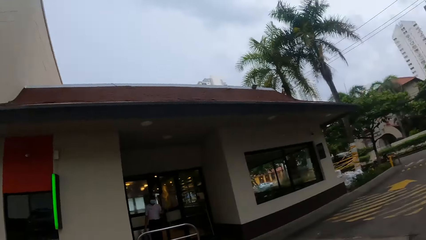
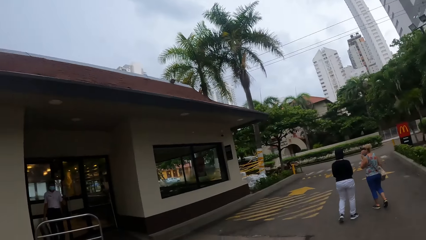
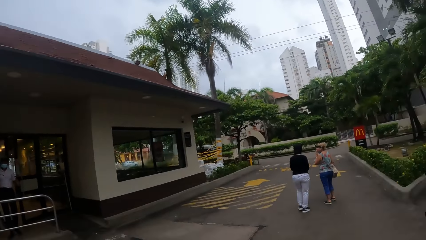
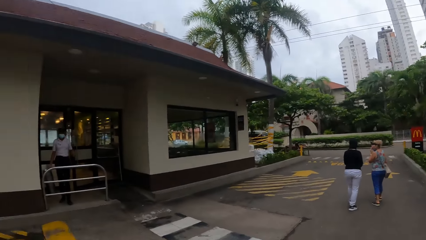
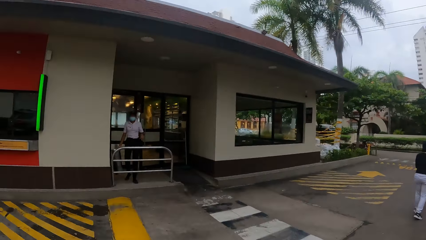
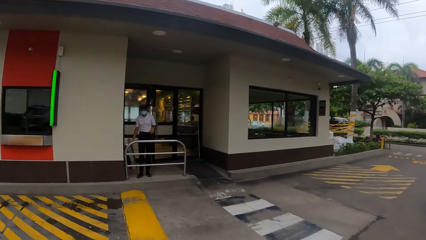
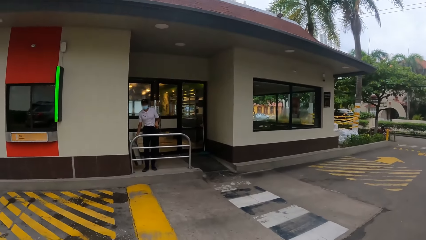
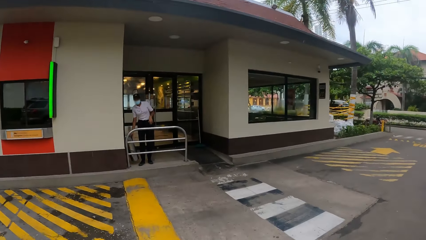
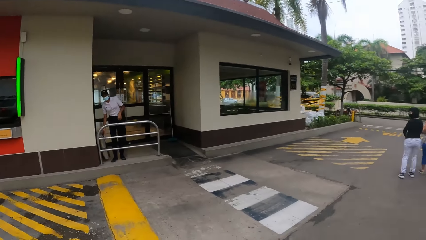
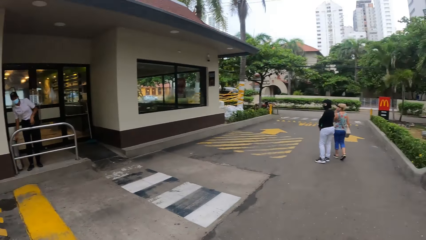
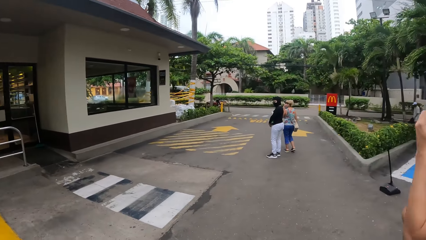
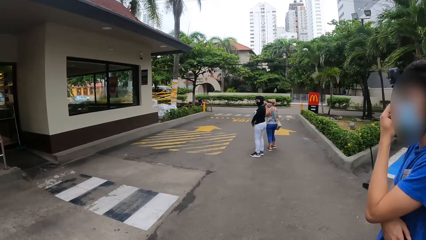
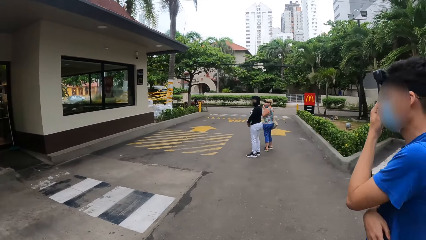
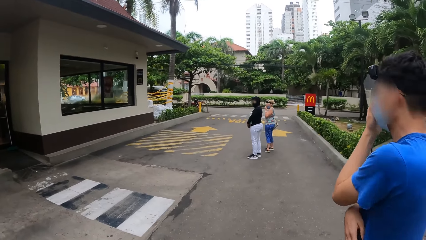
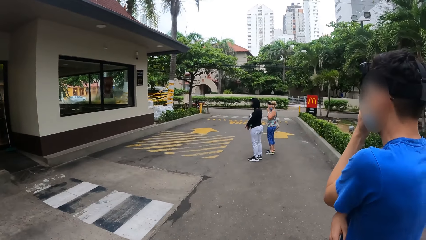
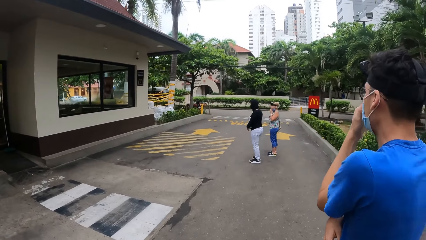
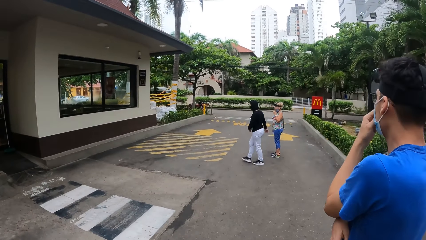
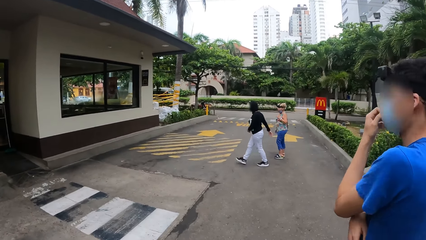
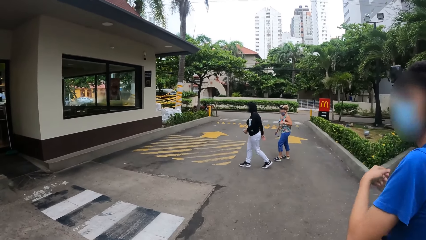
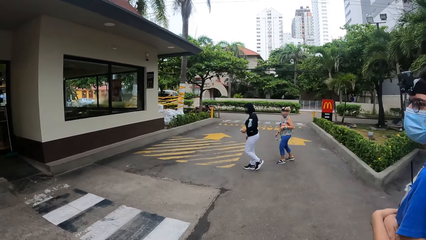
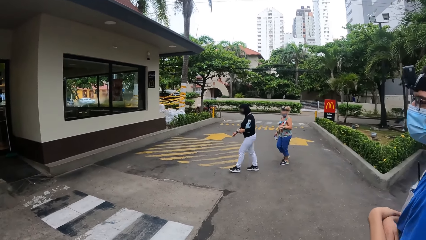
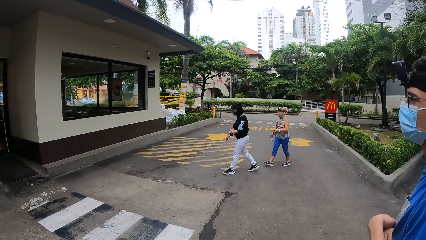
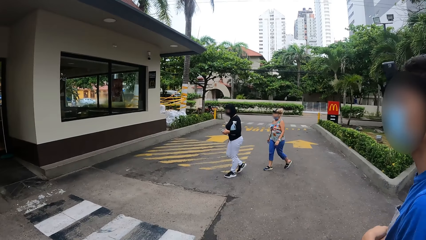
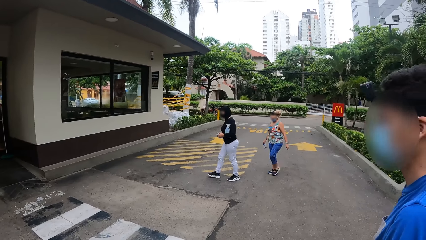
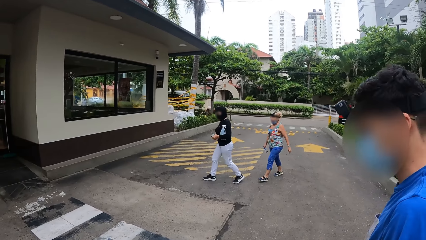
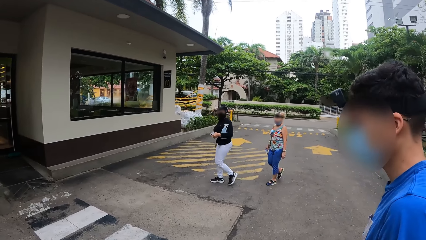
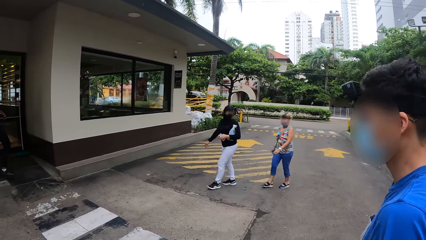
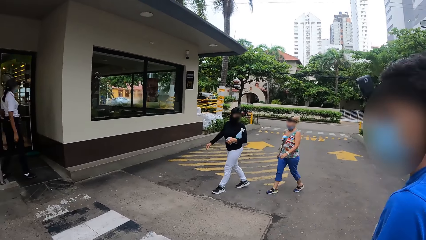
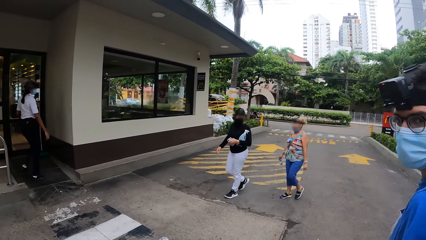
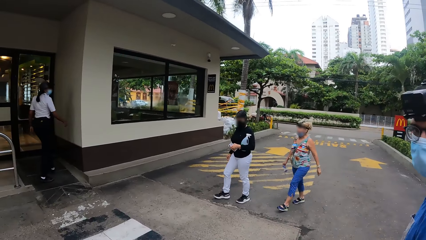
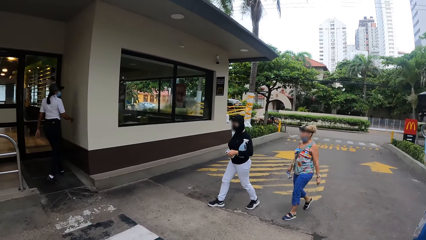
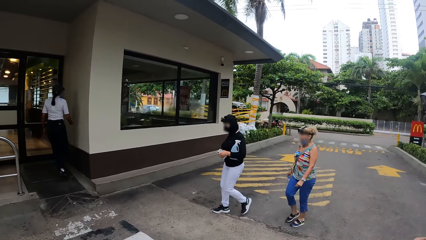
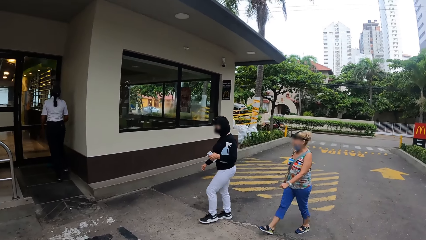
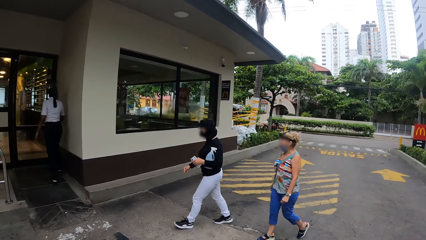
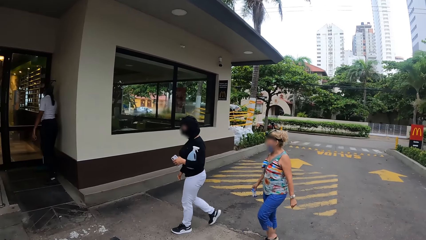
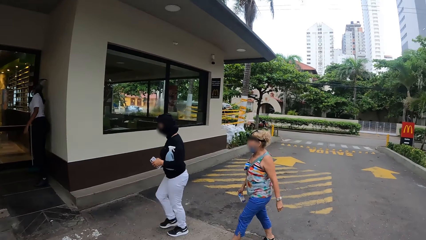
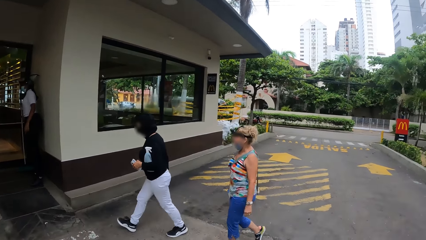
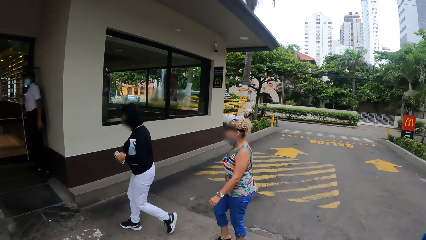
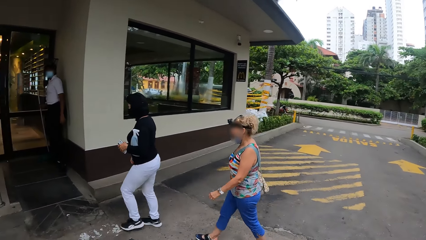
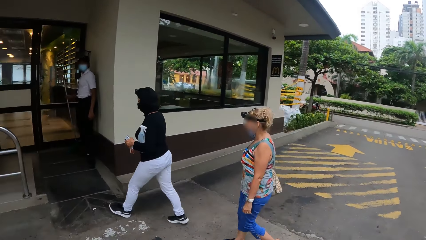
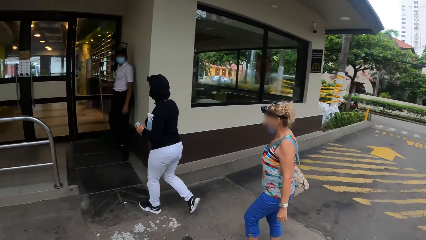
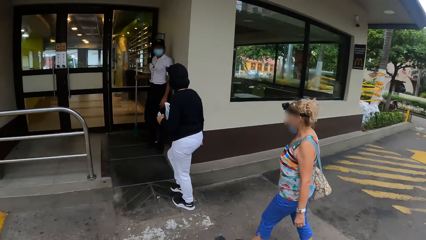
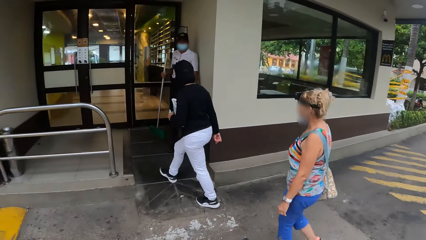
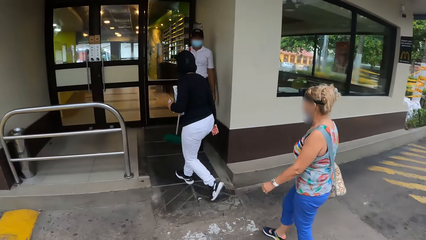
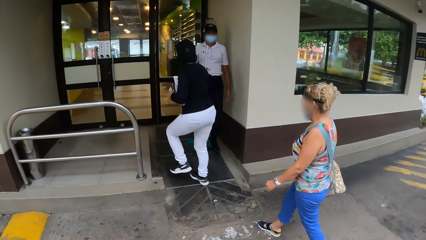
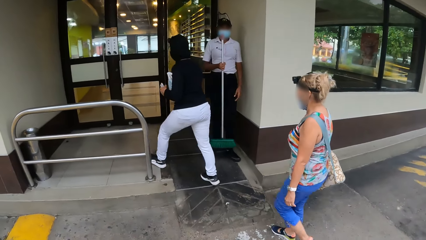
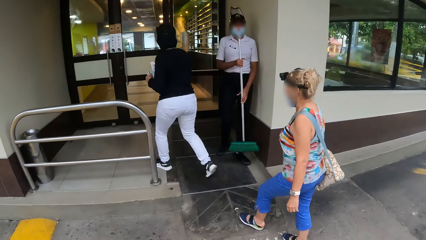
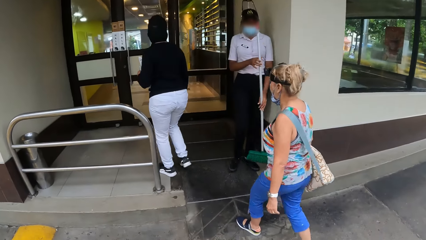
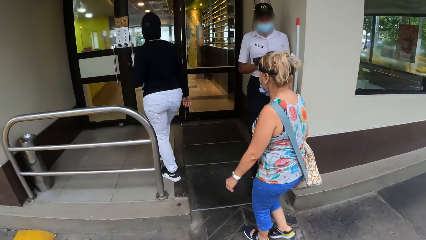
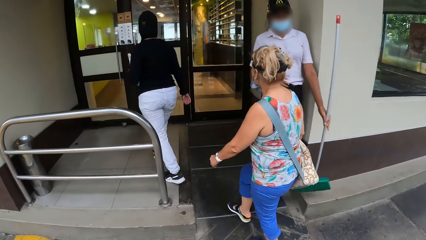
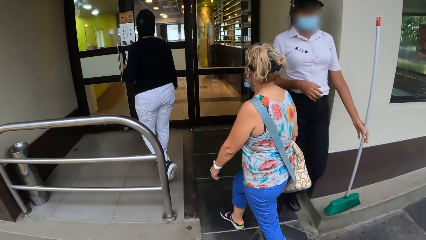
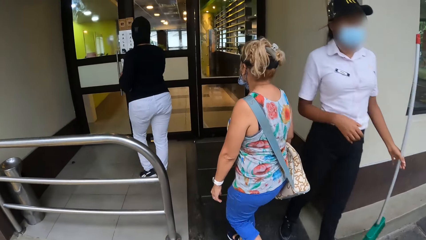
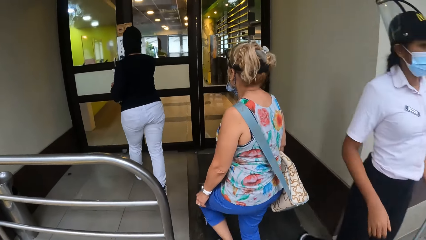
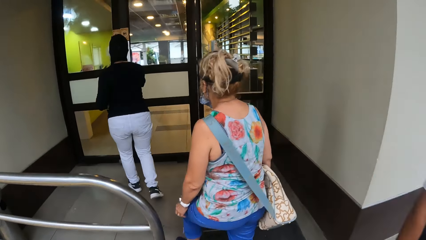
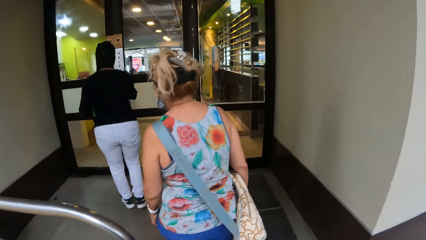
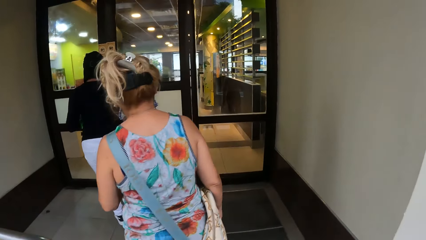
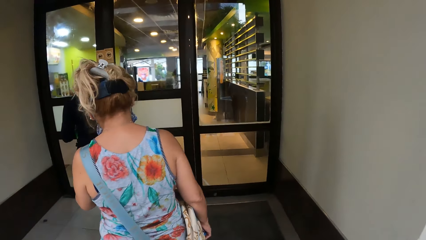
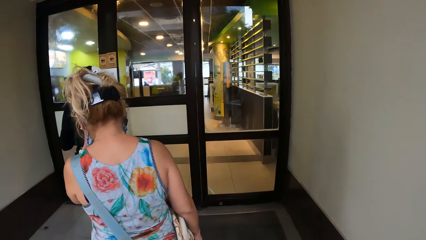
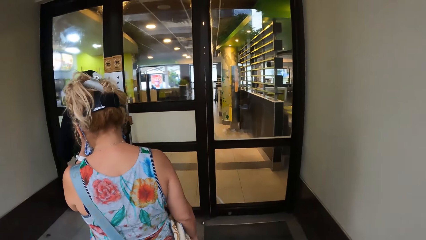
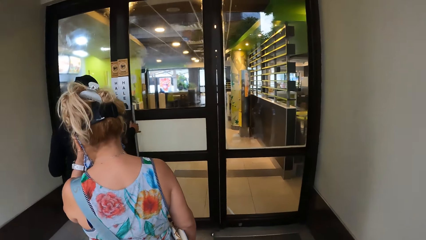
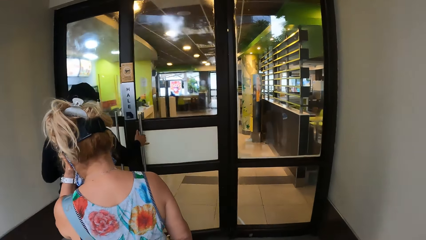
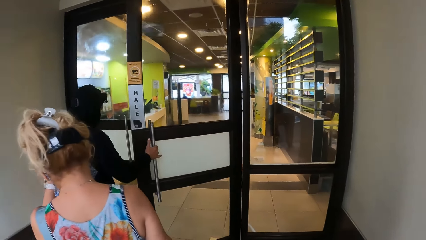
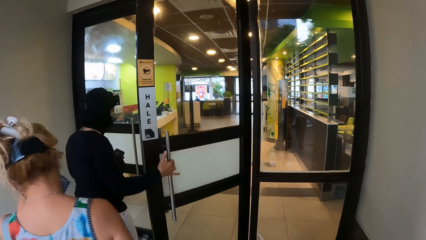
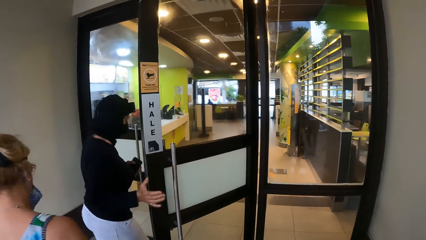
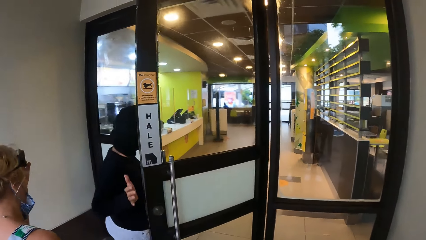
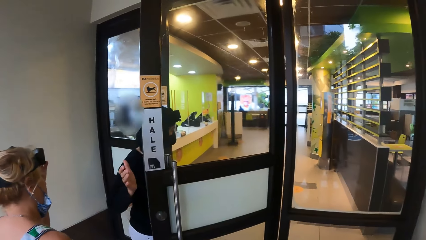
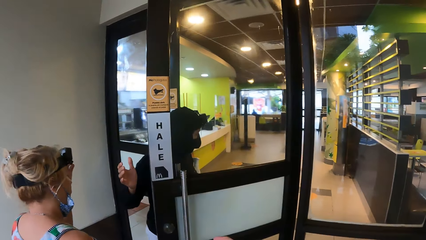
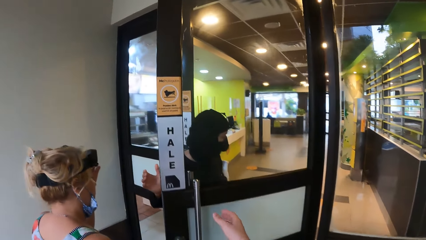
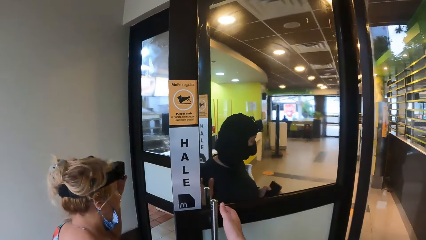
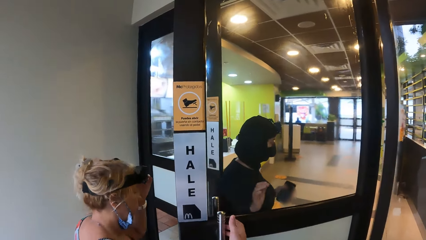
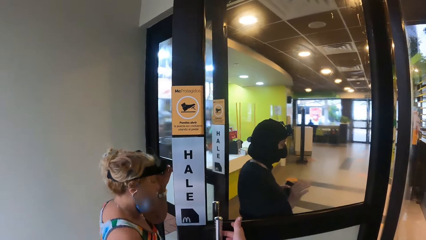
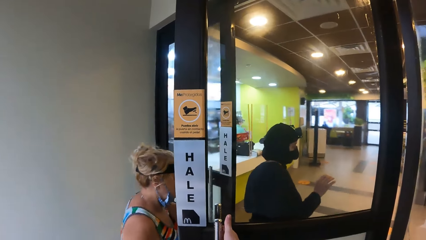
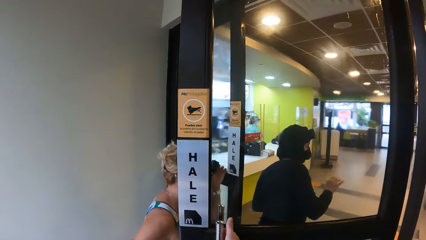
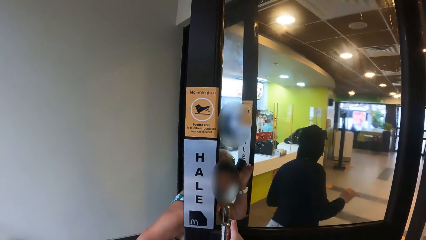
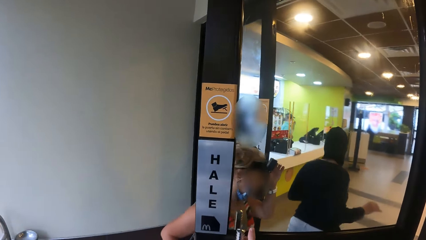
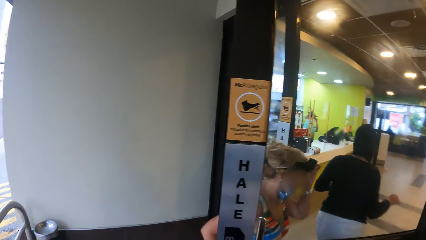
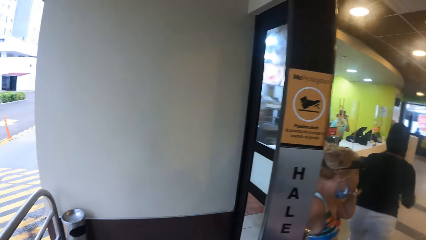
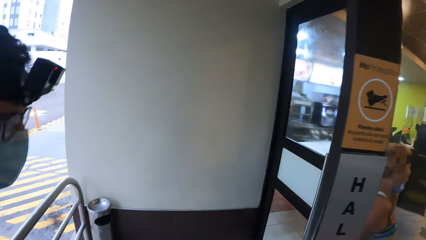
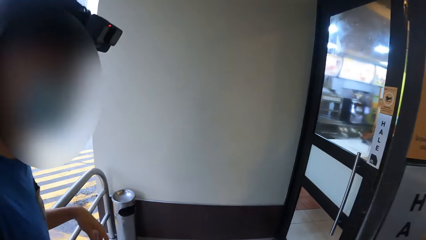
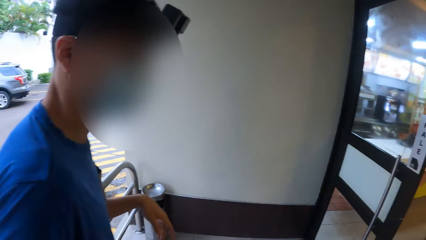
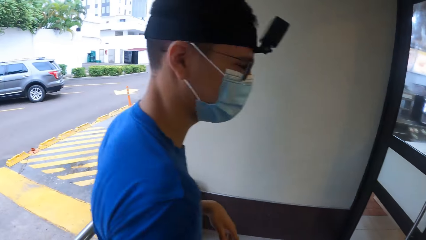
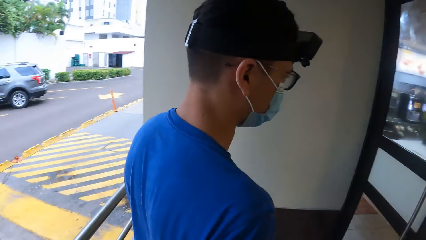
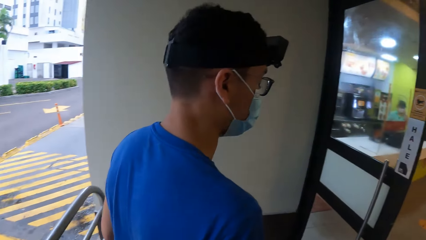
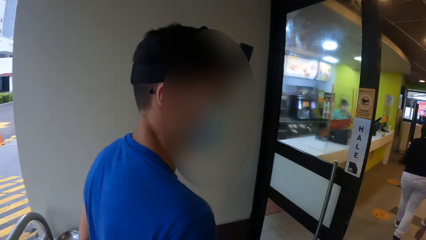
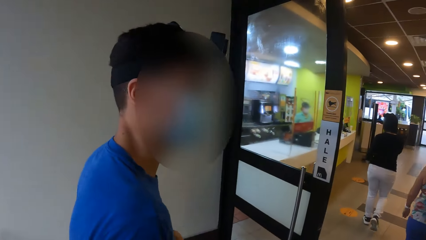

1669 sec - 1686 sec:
A man touches the mask. The camera wearer walks. The man walks. A woman opens a door. The woman walks. The camera wearer opens the door. They enter a building.
